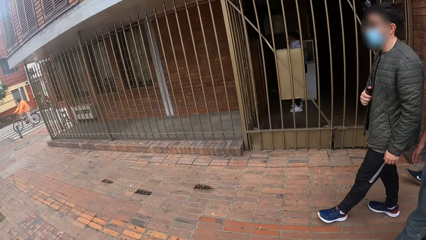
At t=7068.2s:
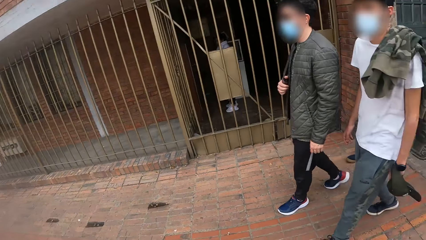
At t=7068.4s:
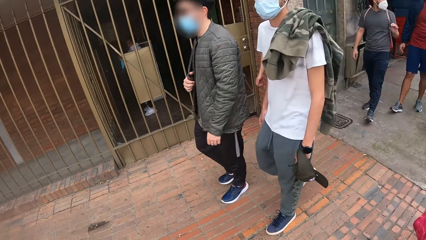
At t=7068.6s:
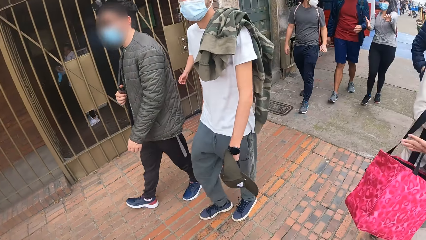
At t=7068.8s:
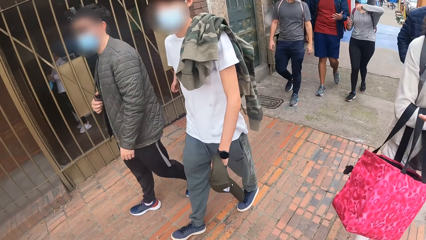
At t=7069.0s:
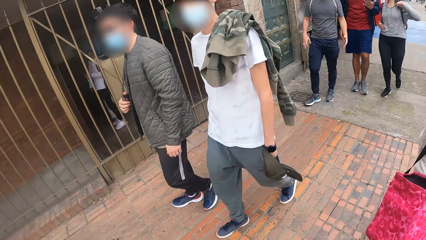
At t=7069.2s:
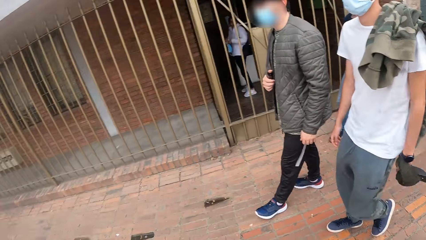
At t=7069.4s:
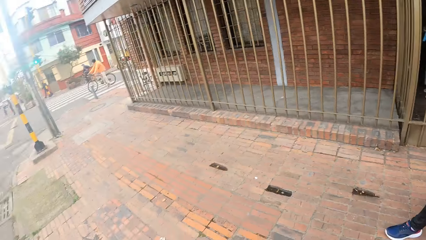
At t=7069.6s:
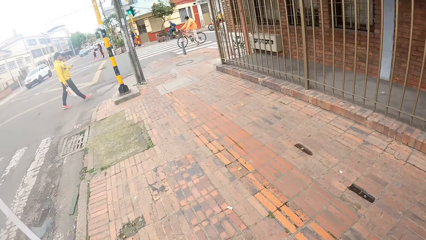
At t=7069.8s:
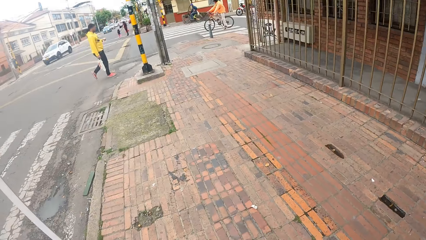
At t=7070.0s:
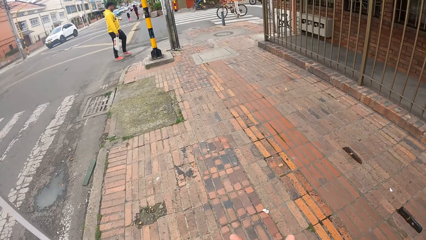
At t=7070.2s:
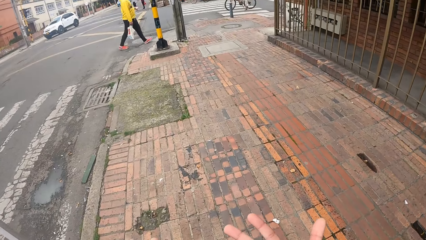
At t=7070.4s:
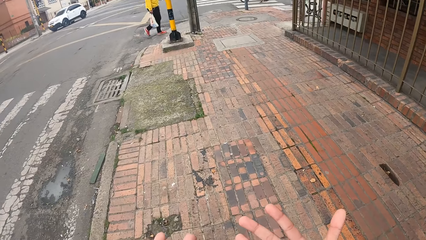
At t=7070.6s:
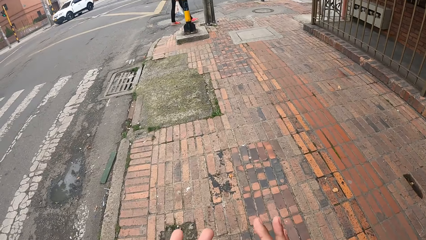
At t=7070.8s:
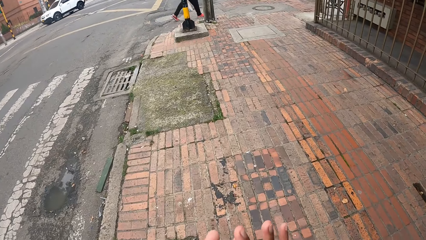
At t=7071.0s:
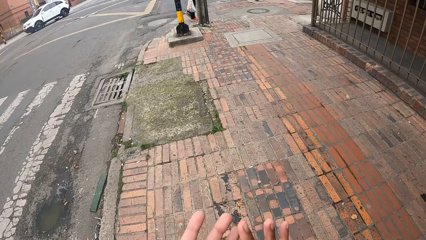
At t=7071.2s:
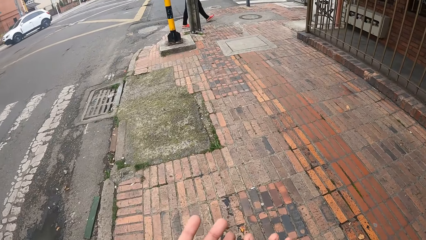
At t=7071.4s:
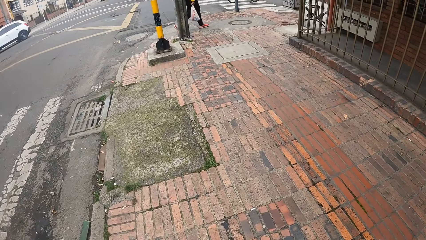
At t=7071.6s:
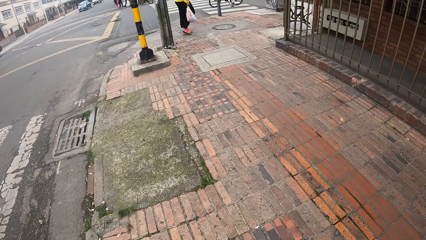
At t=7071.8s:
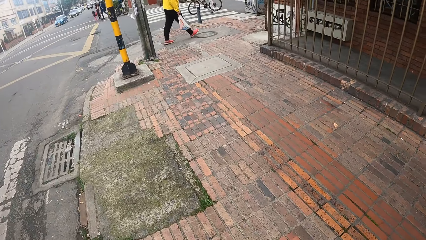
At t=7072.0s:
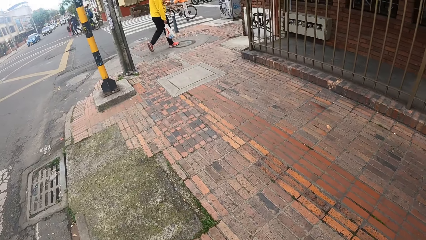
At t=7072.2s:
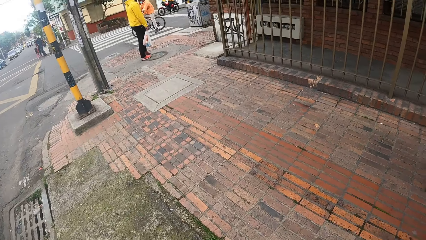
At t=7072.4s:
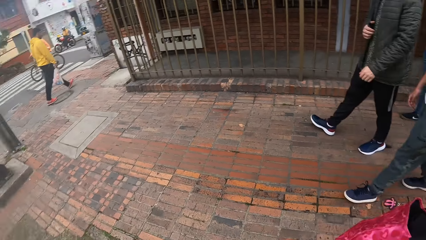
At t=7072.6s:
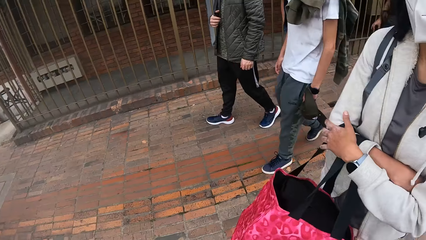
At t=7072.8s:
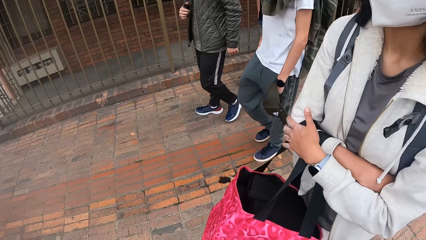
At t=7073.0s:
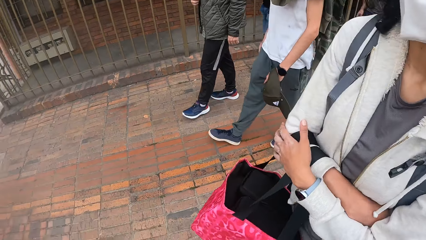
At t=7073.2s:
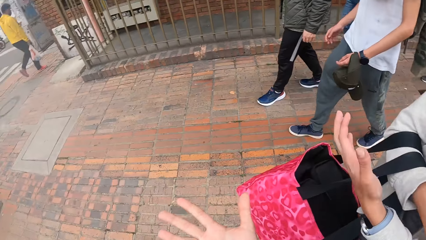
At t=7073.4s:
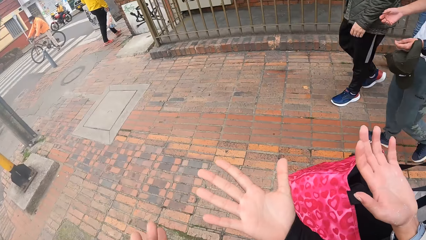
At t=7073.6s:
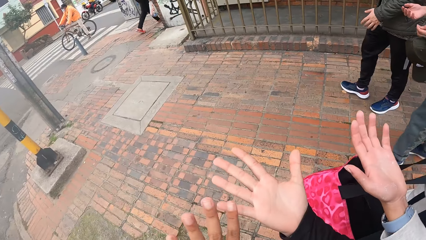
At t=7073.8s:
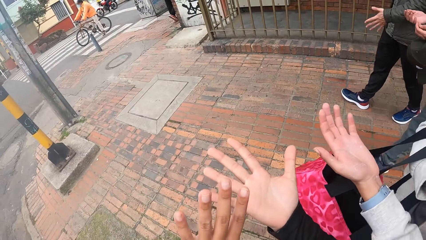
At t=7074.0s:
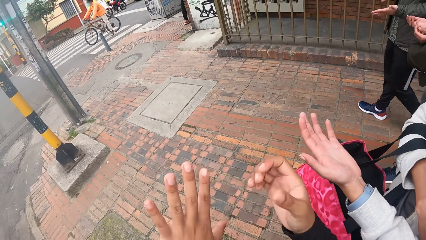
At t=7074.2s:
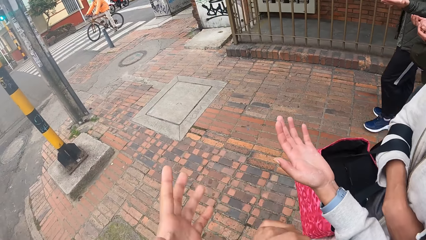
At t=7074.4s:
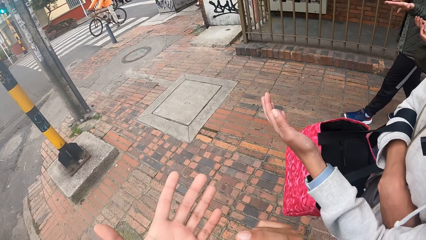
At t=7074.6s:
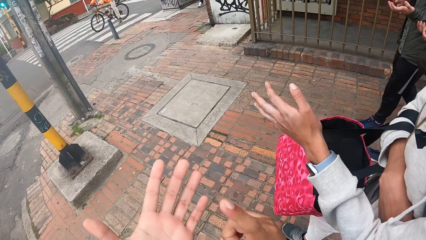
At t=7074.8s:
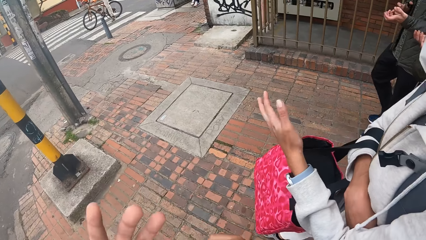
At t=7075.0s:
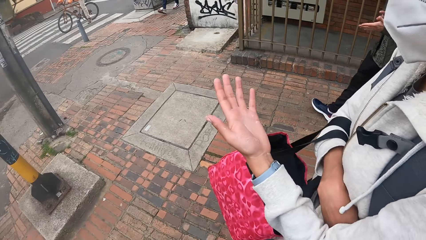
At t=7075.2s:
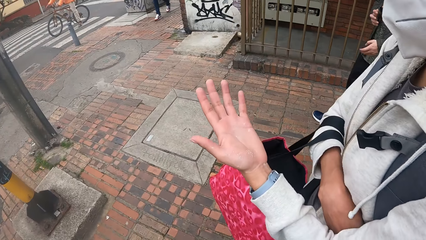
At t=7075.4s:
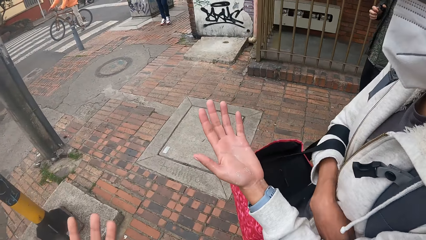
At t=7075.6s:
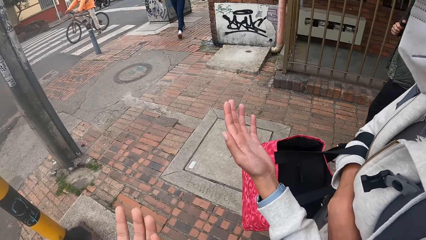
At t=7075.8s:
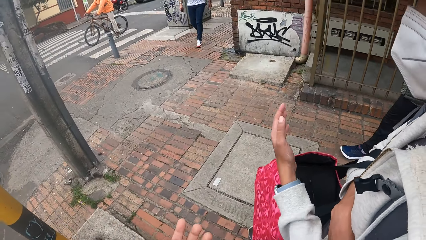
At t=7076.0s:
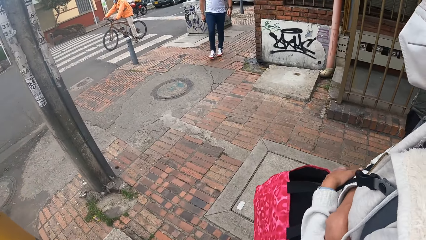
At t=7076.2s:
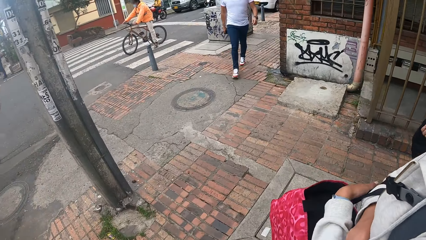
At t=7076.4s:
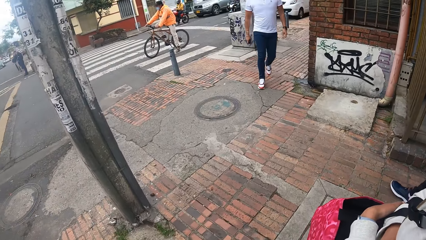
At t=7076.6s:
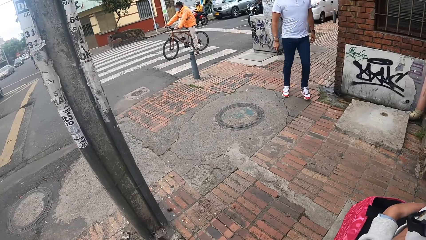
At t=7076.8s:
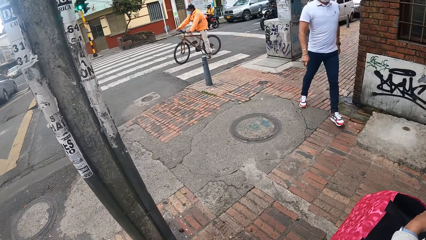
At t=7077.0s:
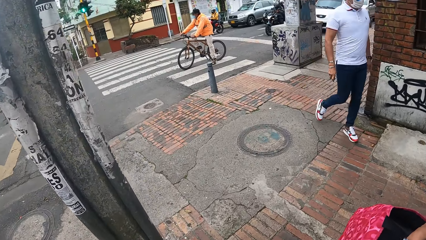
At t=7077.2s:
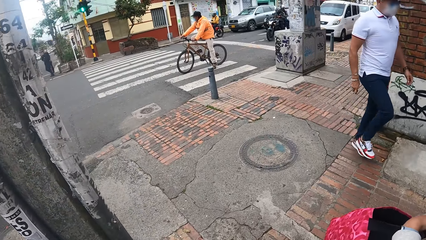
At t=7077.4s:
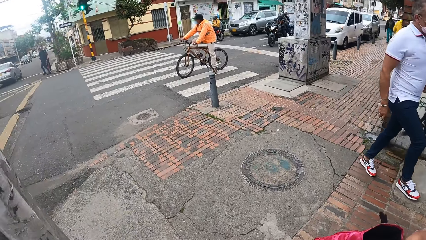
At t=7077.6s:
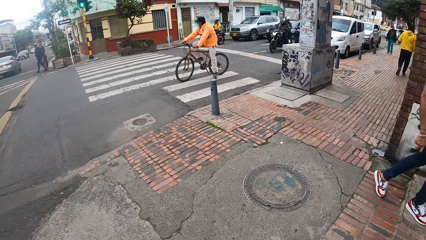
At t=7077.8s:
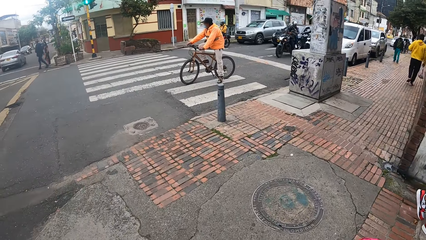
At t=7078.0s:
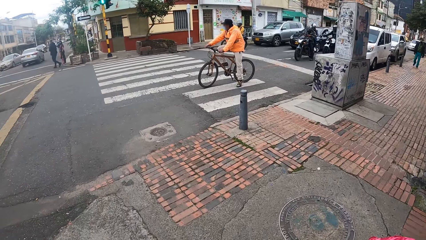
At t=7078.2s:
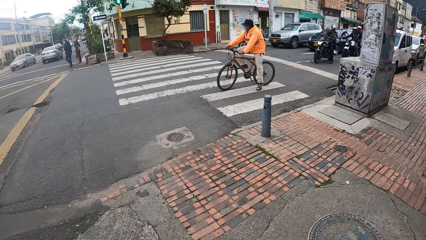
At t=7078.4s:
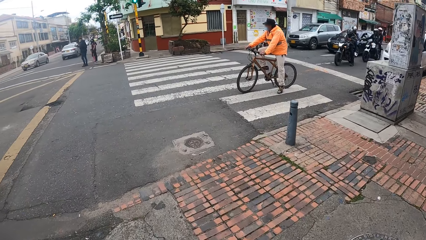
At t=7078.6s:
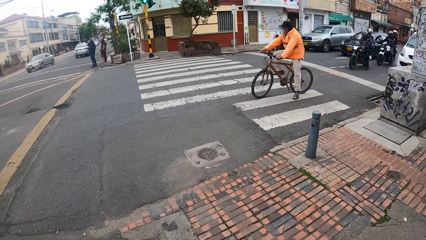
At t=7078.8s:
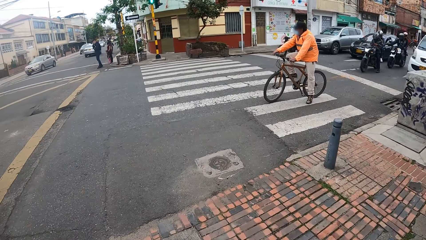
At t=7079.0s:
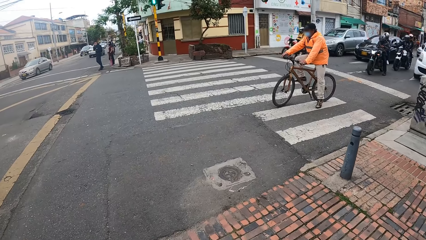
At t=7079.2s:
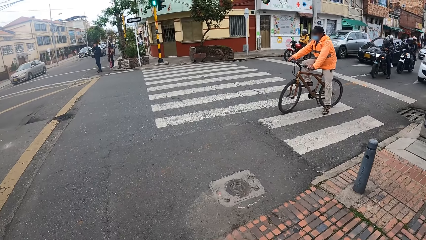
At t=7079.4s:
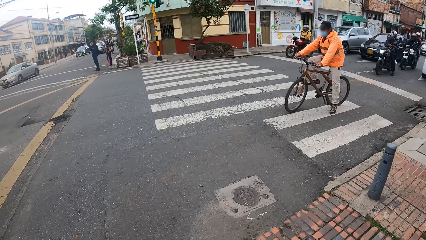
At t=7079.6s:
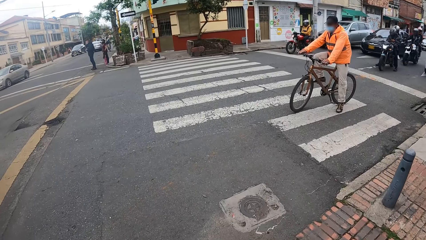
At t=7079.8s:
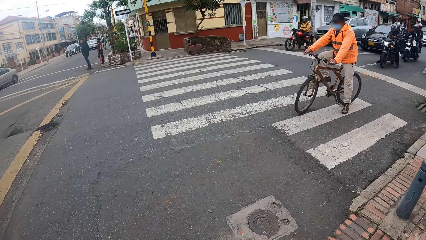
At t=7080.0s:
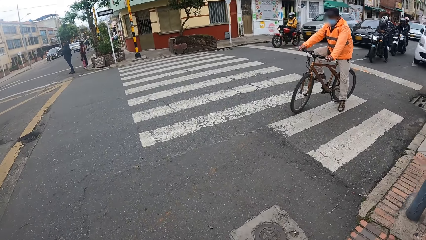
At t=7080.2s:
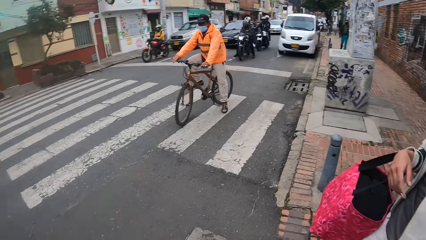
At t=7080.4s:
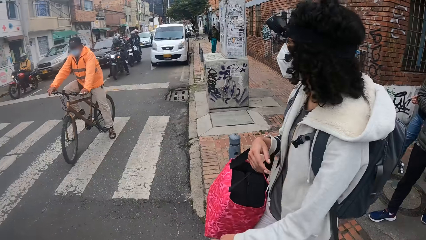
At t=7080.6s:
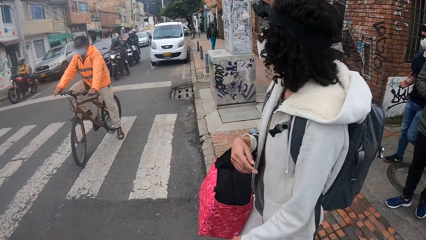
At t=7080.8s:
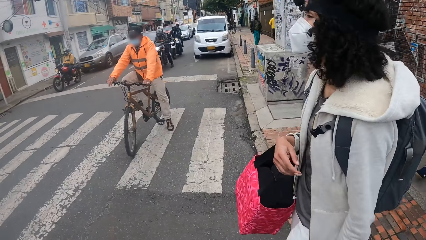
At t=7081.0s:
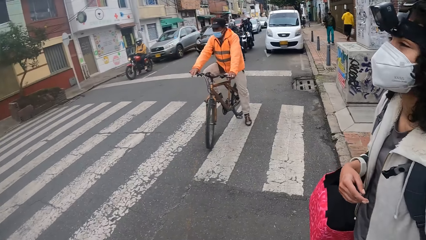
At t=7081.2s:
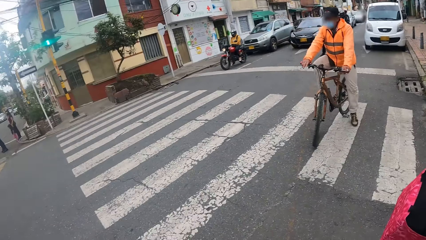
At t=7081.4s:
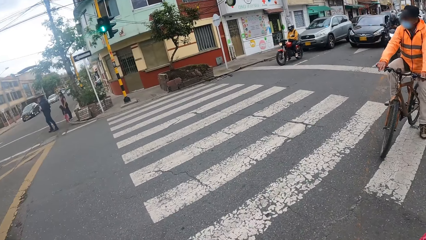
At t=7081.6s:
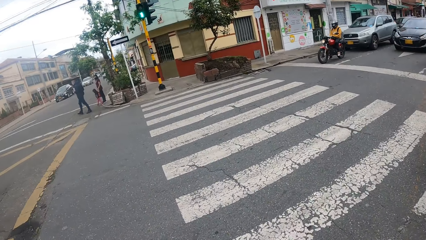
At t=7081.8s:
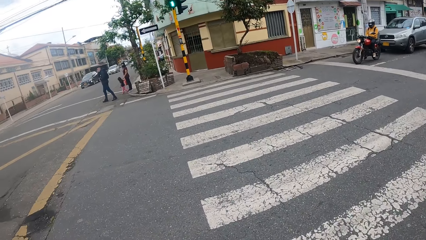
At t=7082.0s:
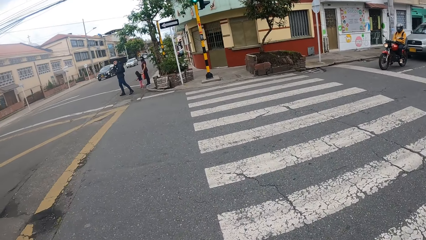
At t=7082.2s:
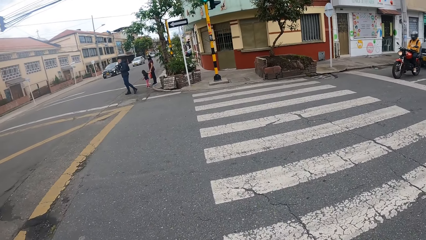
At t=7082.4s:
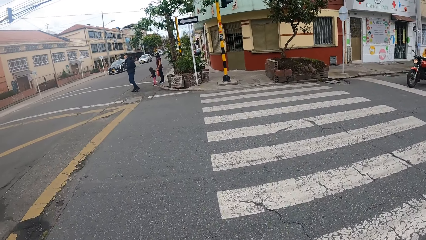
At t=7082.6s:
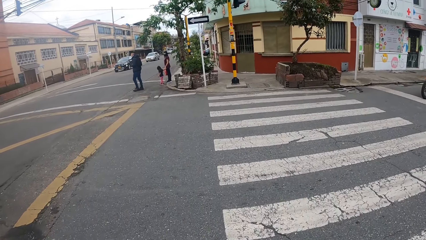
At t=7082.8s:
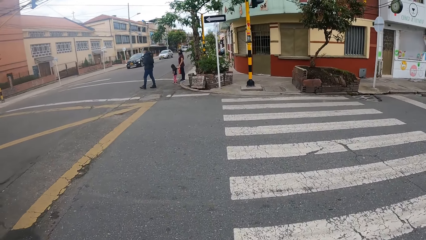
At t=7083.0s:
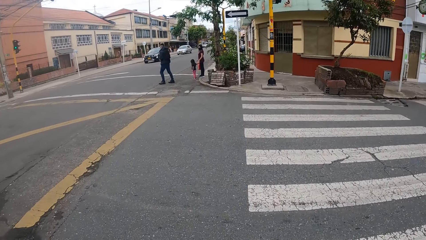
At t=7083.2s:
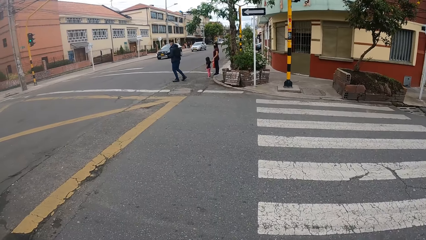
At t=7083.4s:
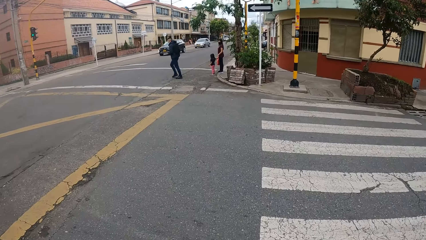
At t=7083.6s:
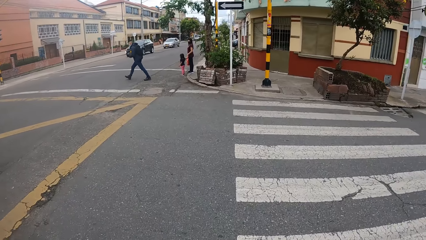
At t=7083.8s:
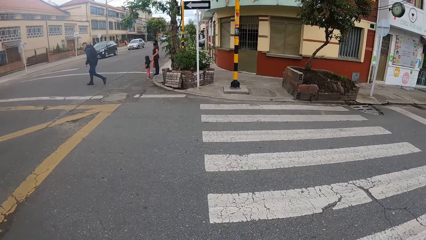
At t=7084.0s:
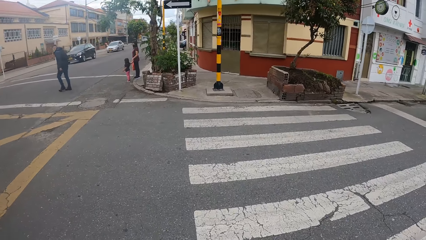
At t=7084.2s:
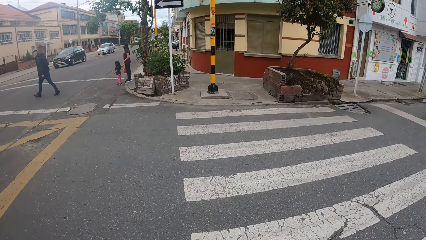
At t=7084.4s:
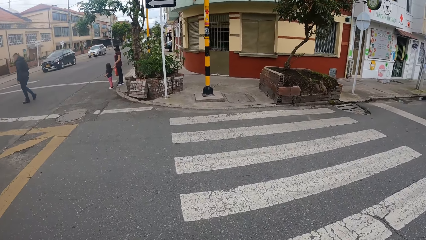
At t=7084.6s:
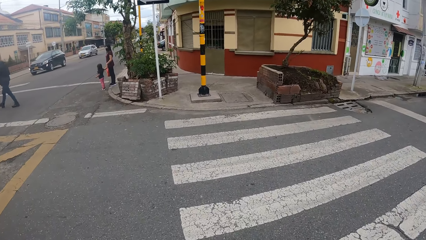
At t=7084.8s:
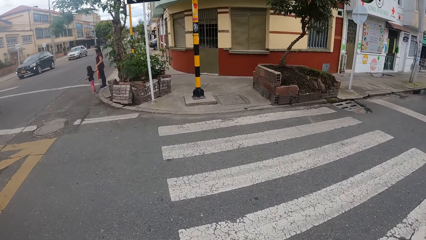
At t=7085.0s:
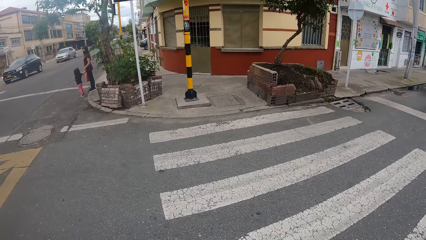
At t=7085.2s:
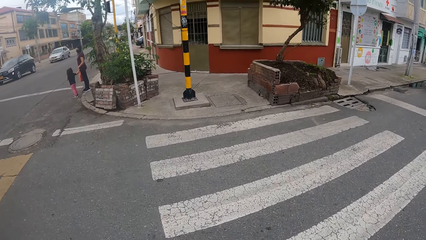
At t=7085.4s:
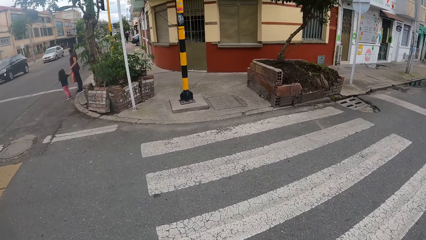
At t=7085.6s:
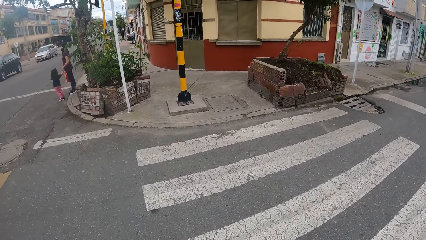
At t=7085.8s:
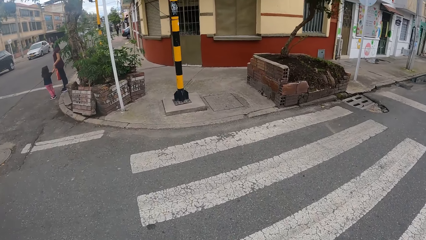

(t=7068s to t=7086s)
The camera wearer looks around. A person walks on the sidewalk with two other persons. The camera wearer looks at a hand palm with the first person. Another person walks on the sidewalk. Another person stops a bicycle on a crosswalk. The camera wearer looks around the crosswalk. They cross the road. Another person crosses a road. Another person holds another person's hand along a road.
